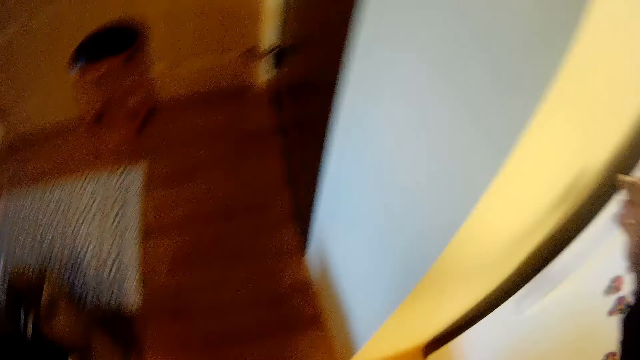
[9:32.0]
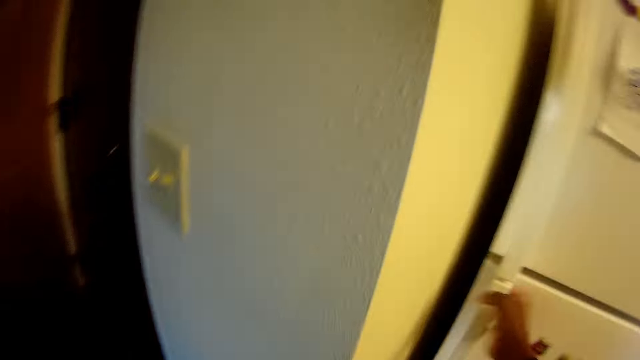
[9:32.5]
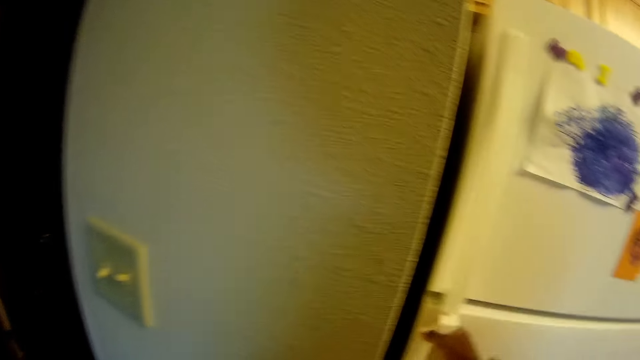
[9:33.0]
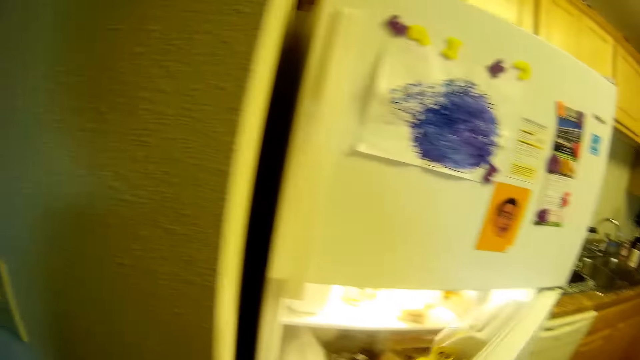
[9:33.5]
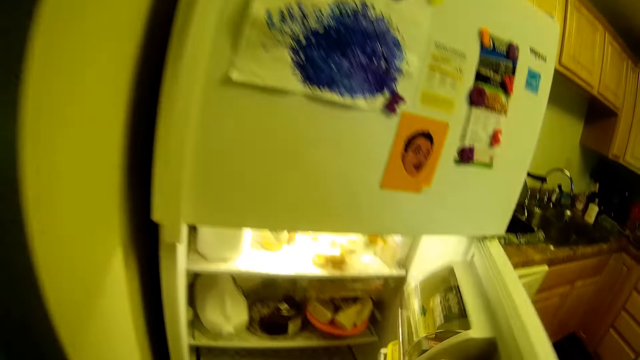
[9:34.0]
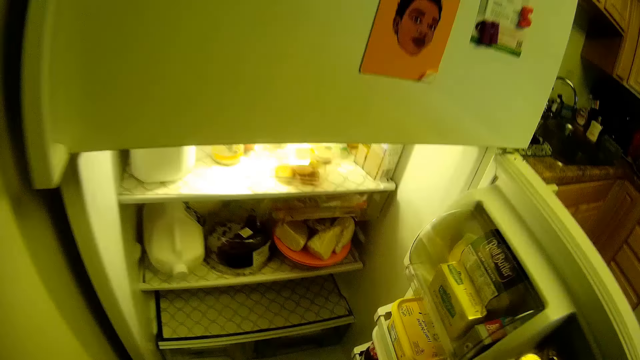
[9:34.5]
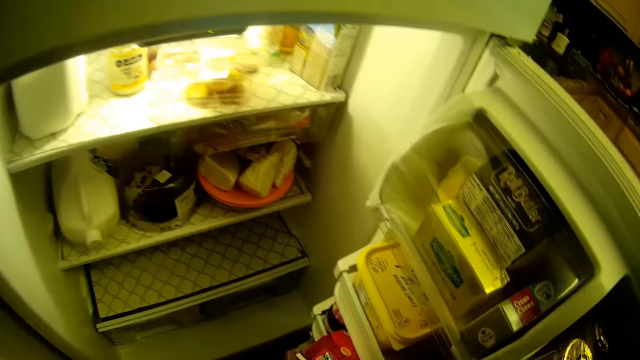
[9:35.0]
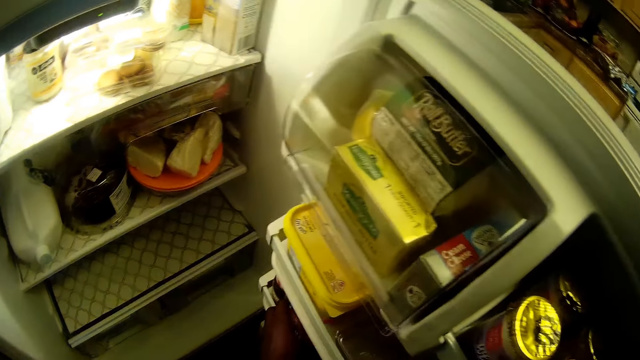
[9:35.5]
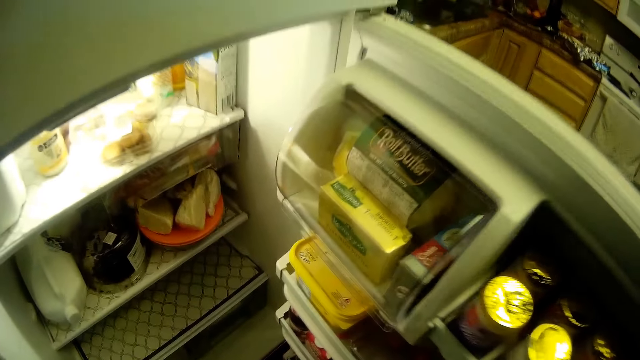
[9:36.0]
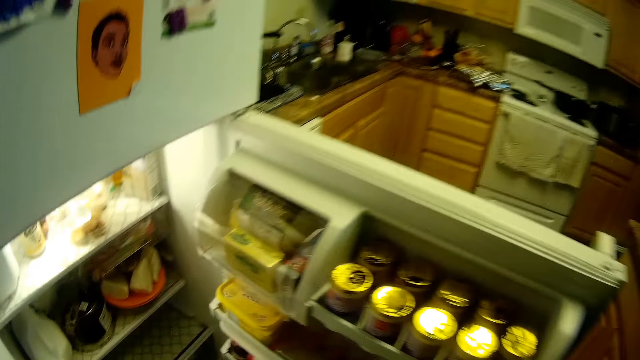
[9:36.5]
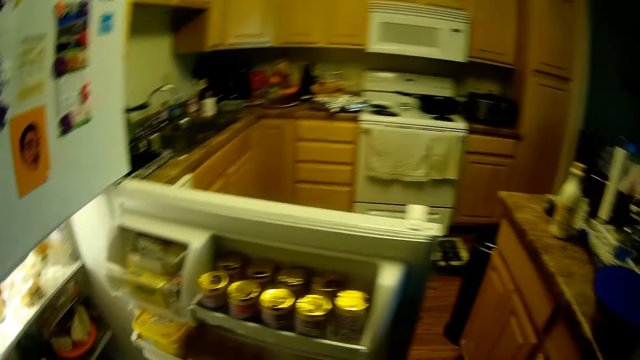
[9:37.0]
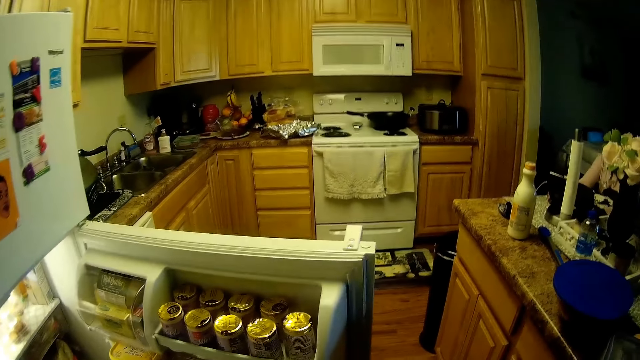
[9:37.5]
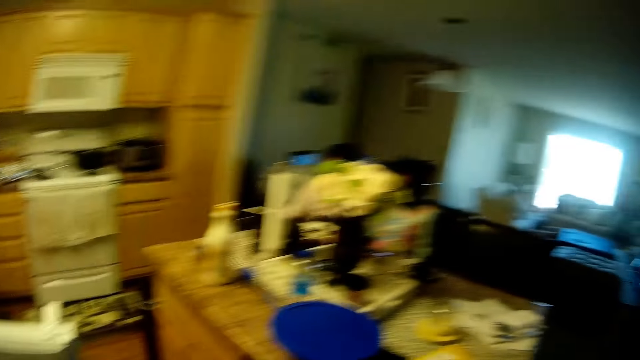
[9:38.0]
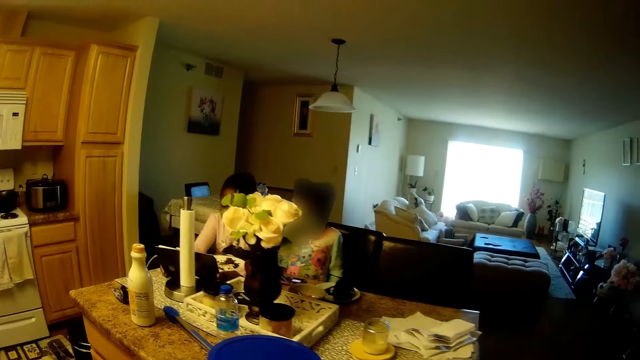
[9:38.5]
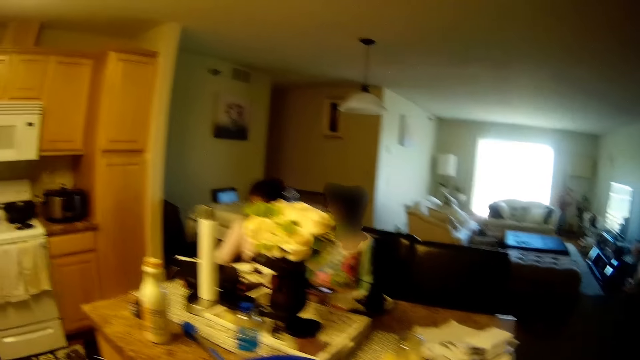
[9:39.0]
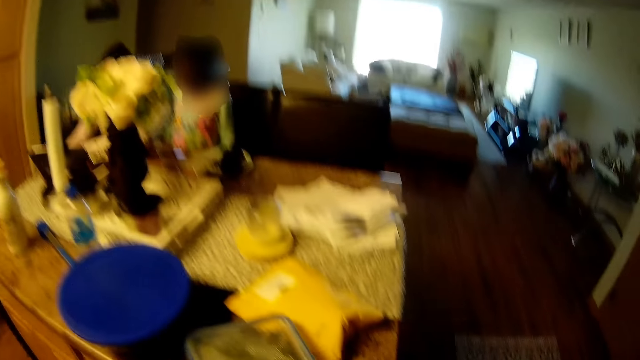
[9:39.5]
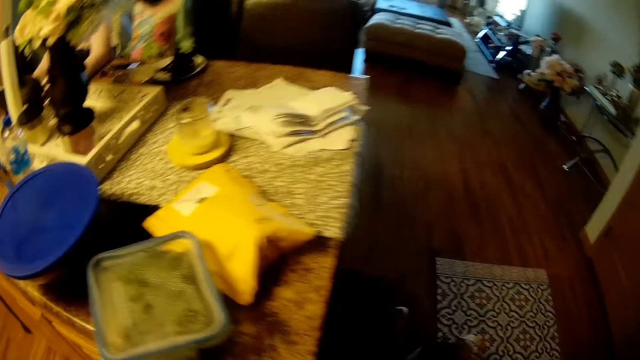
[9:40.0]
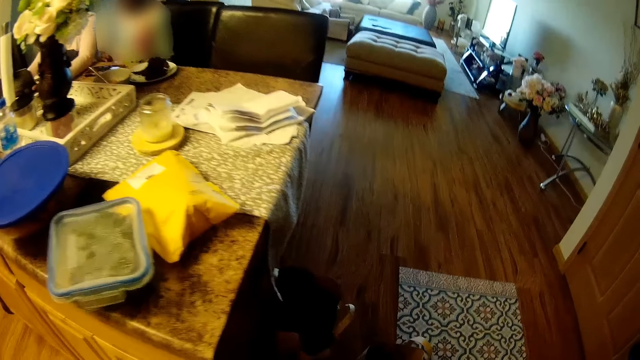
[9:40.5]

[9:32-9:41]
The camera wearer opens the fridge in the kitchen with her right hand.

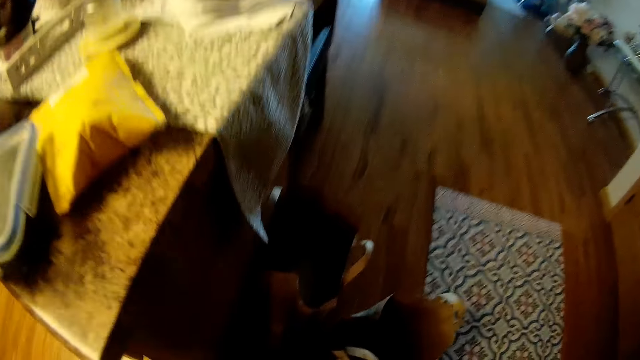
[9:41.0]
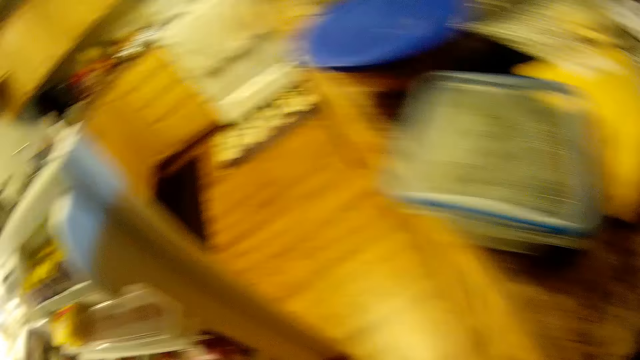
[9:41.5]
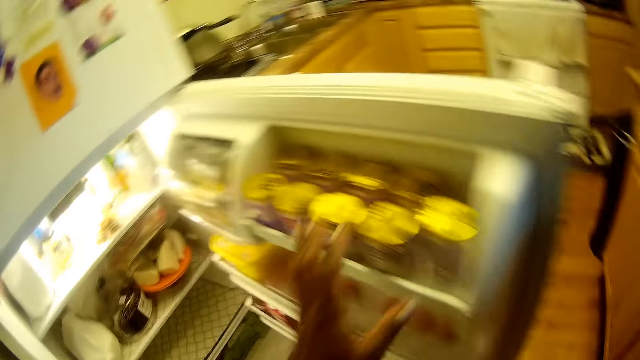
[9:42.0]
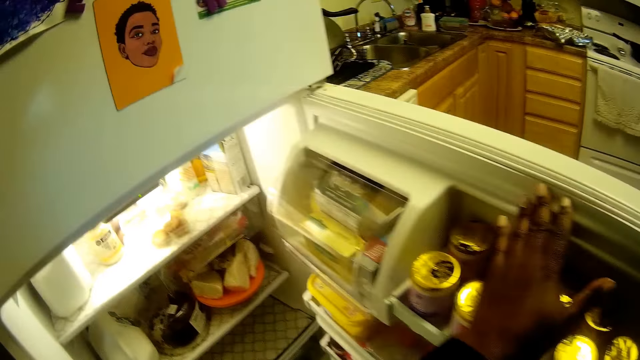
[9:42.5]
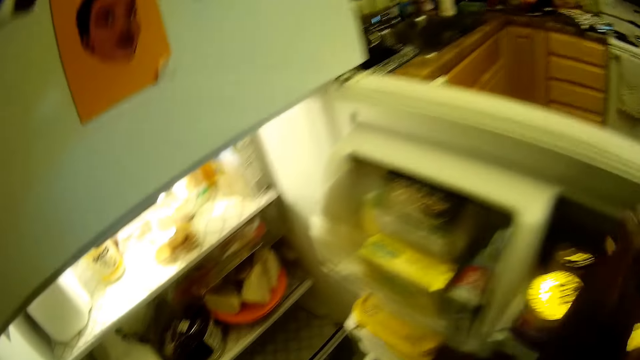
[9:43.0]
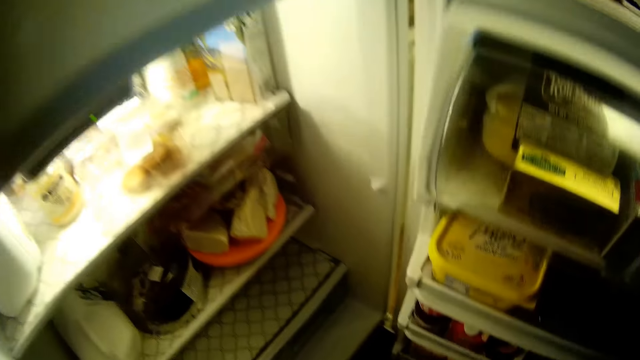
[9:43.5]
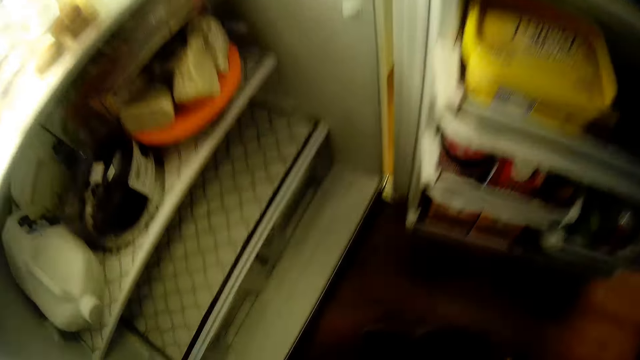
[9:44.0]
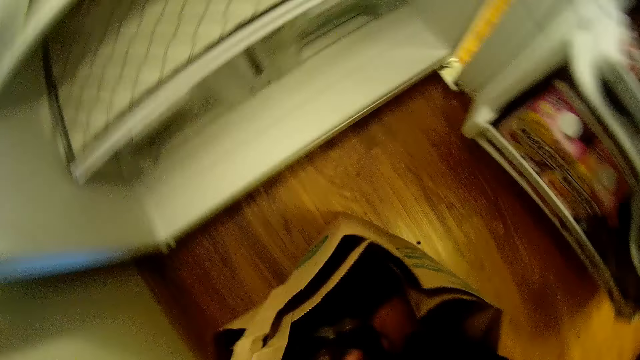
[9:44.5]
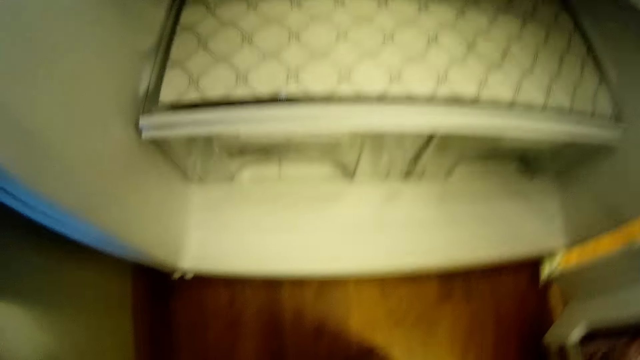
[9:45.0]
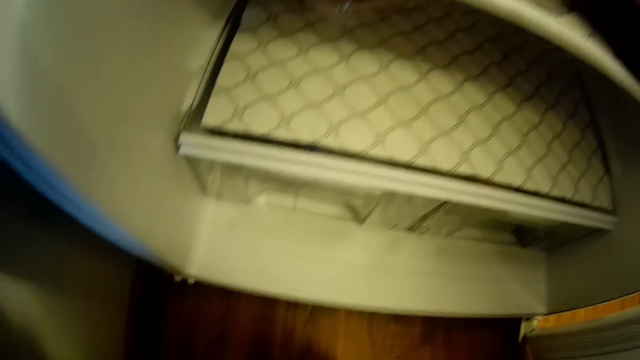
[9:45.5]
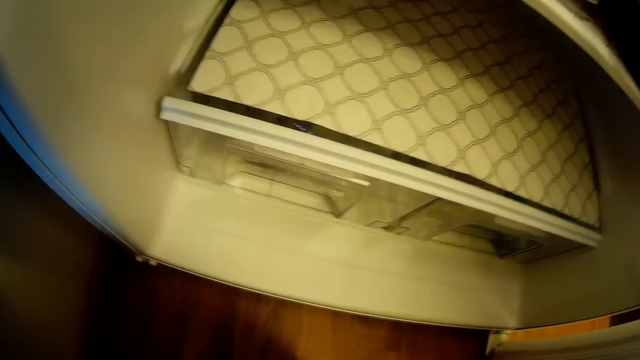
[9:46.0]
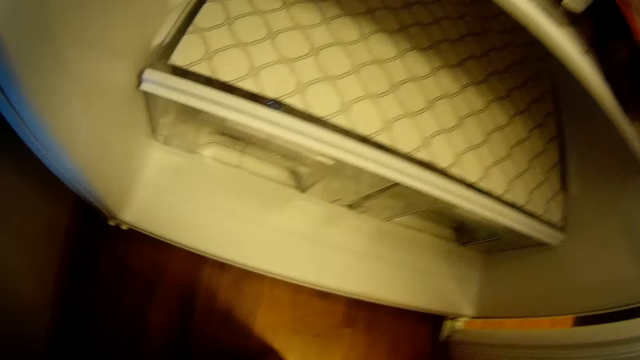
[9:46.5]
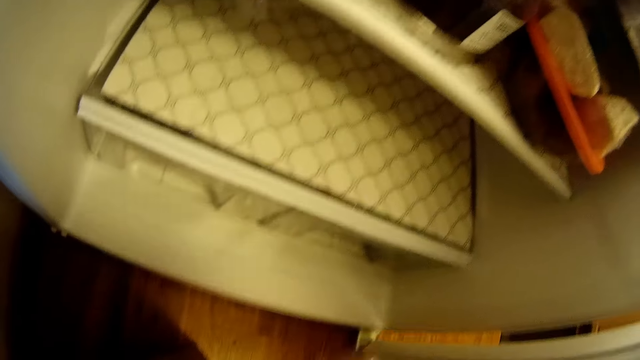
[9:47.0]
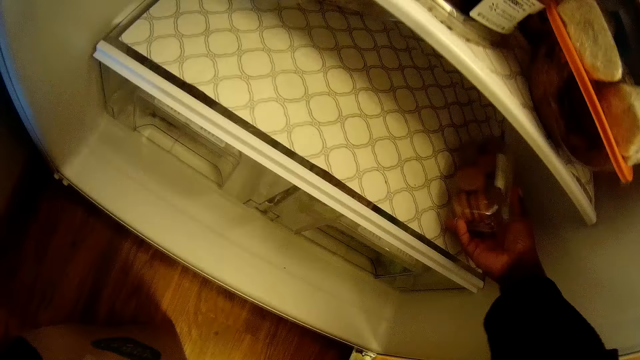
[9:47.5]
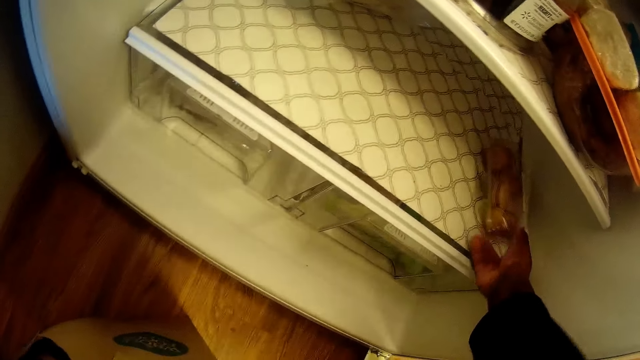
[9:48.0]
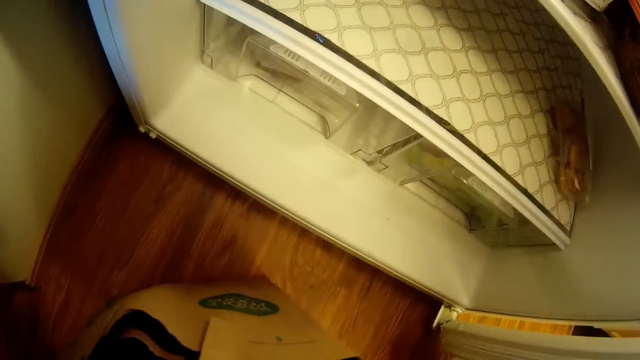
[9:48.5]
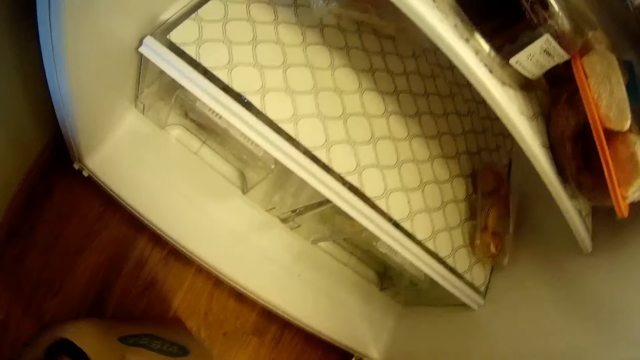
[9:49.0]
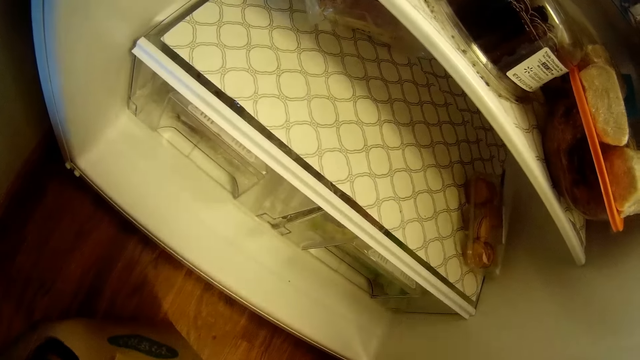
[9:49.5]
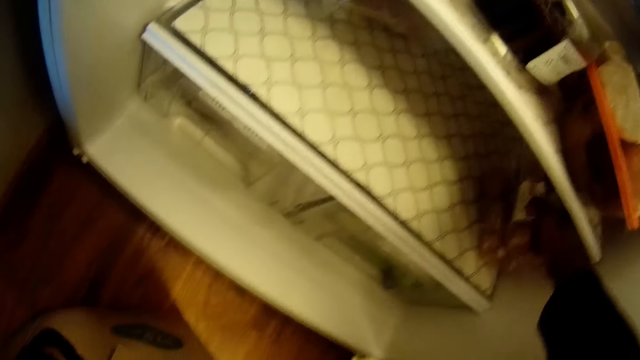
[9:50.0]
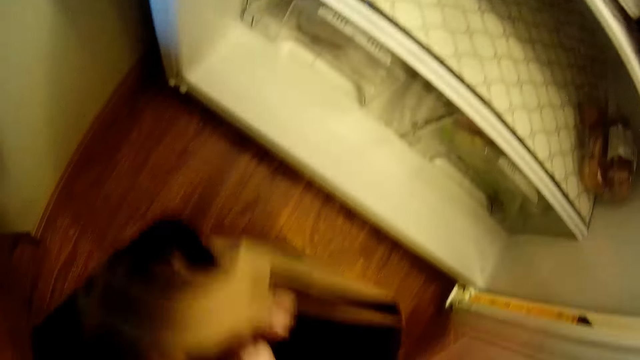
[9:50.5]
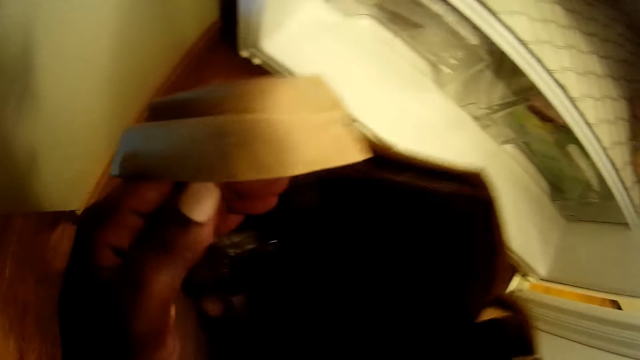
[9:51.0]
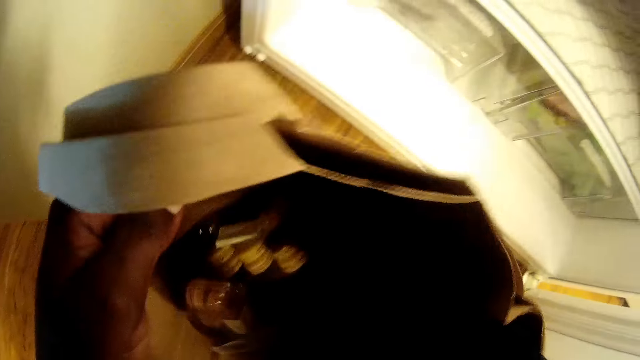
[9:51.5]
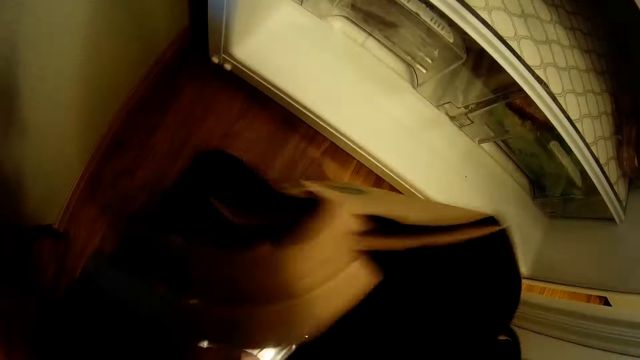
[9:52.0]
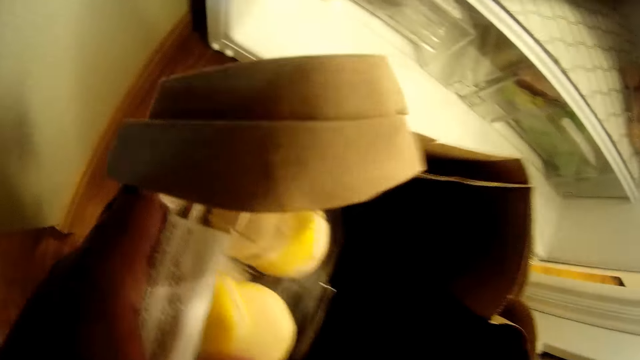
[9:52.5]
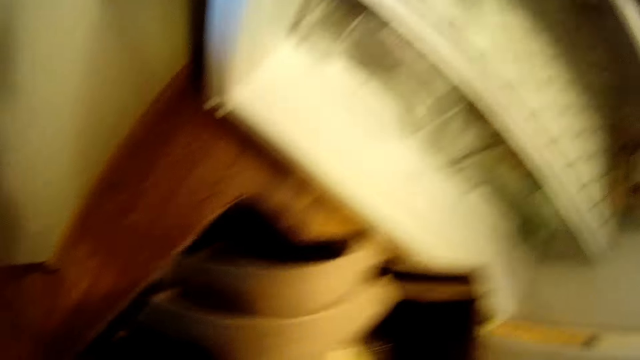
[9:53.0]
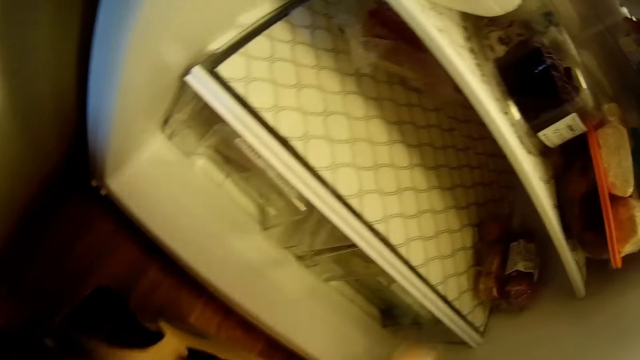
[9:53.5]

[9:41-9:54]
The camera wearer holds the fridge with her left hand. She touches the fridge with her left hand. She puts a box of cookies from a bag on the ground in the fridge with her right hand. She picks something from the carton. She puts a box of cookies from the bag on the ground in the fridge with her right hand again. She shakes the bag with both hands. She removes something in the carrier bag.
